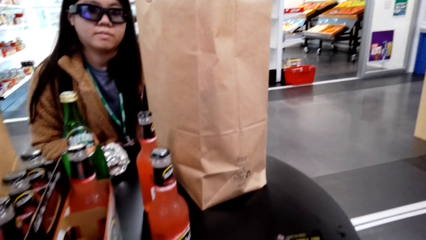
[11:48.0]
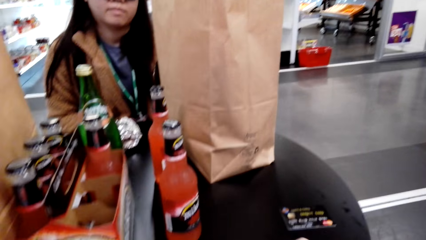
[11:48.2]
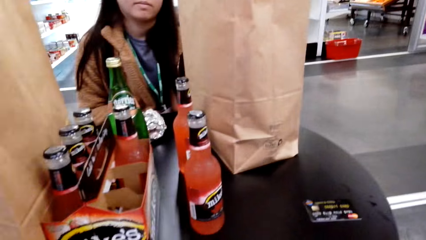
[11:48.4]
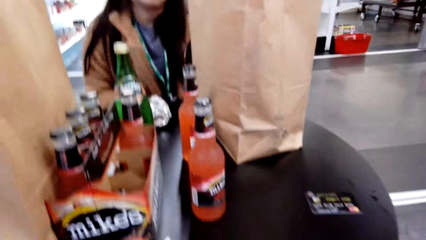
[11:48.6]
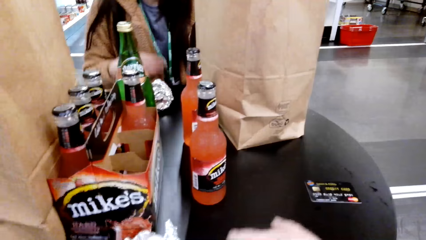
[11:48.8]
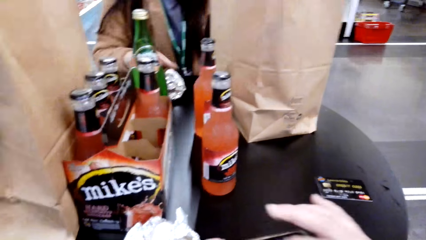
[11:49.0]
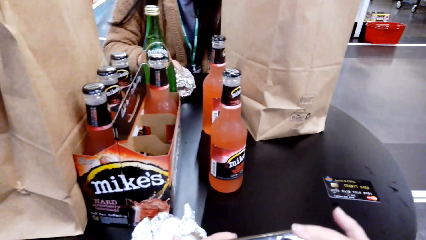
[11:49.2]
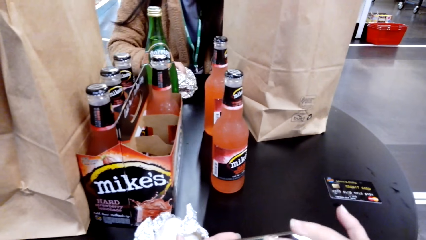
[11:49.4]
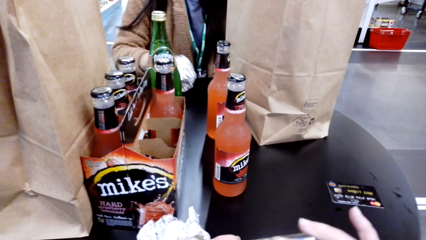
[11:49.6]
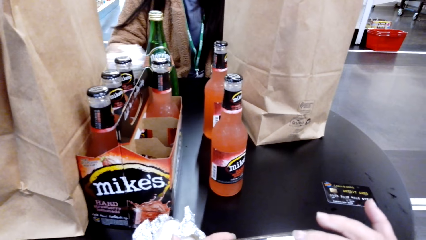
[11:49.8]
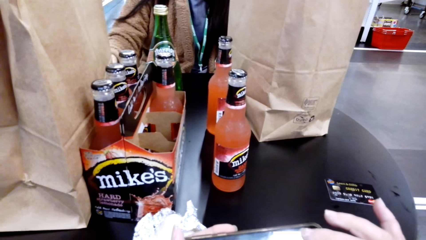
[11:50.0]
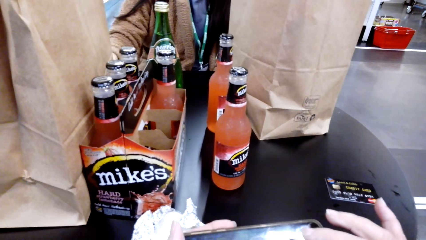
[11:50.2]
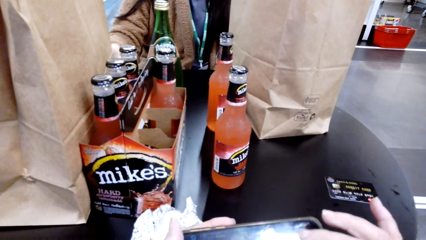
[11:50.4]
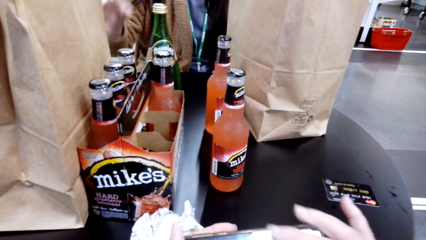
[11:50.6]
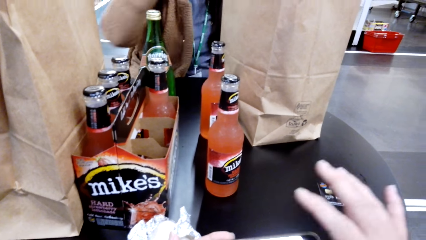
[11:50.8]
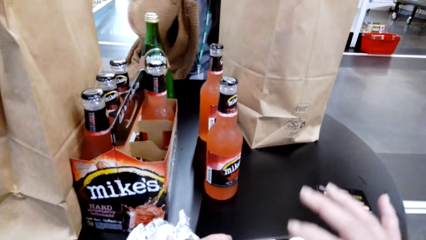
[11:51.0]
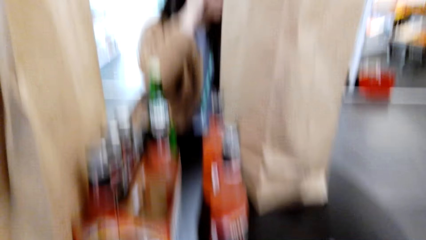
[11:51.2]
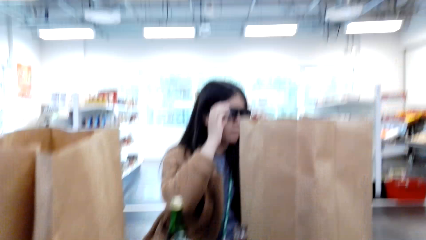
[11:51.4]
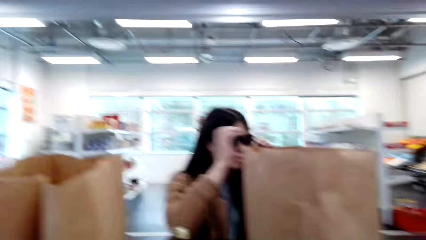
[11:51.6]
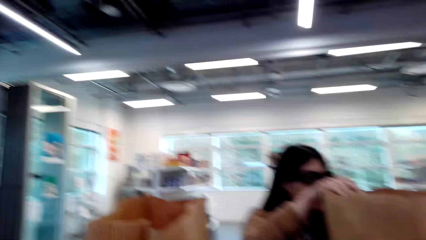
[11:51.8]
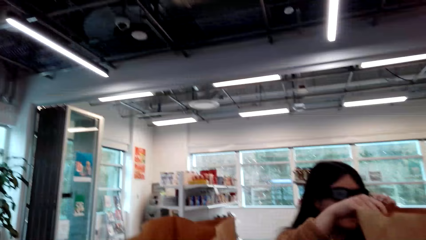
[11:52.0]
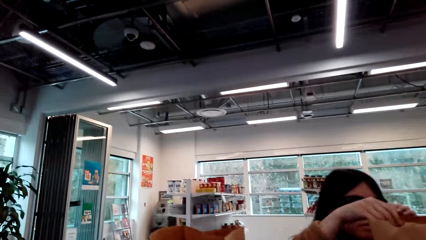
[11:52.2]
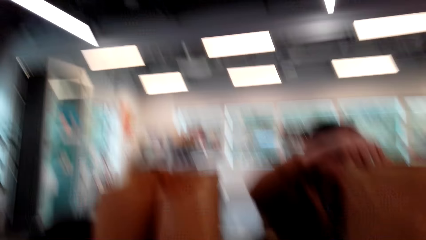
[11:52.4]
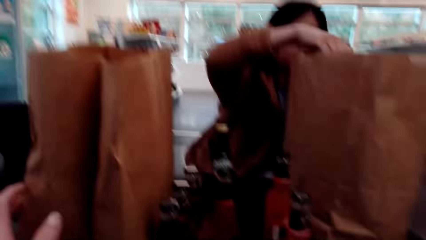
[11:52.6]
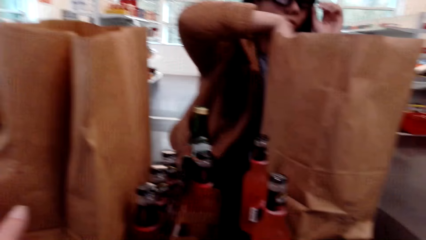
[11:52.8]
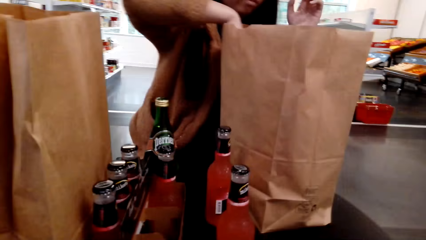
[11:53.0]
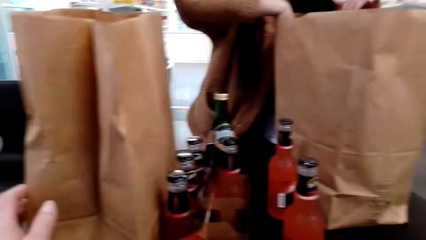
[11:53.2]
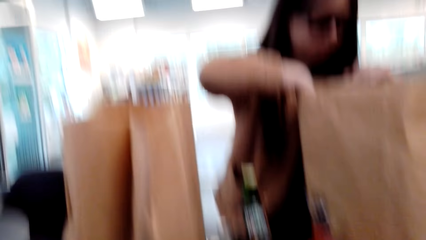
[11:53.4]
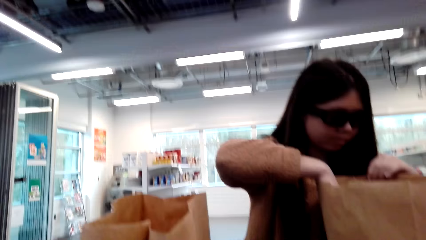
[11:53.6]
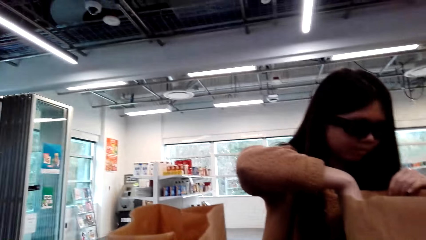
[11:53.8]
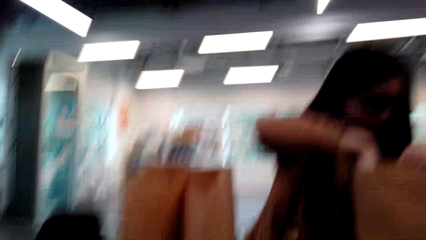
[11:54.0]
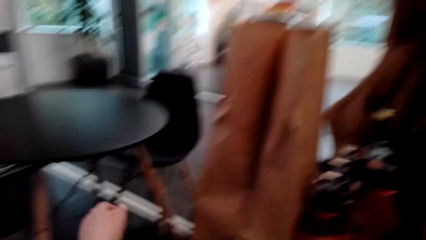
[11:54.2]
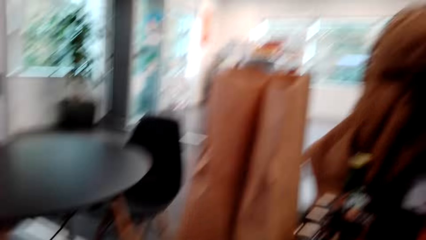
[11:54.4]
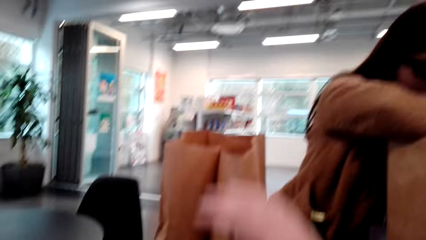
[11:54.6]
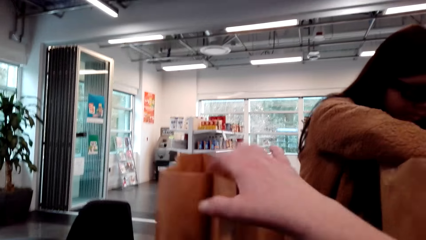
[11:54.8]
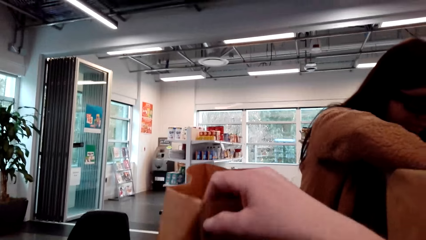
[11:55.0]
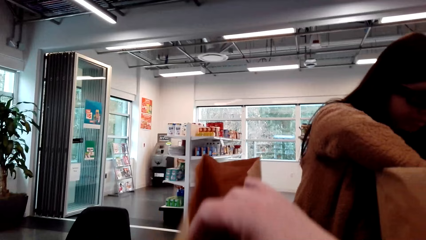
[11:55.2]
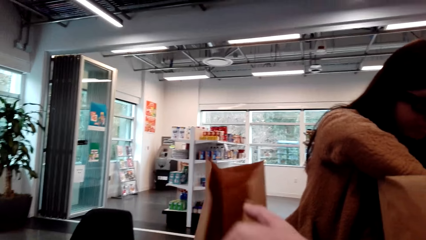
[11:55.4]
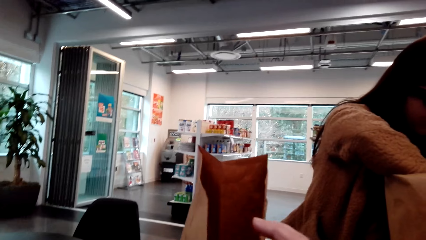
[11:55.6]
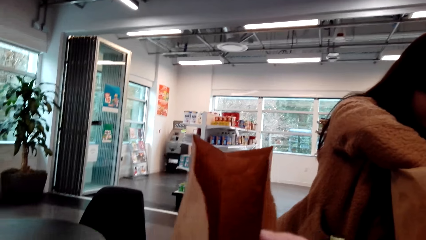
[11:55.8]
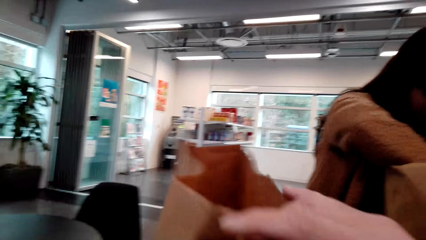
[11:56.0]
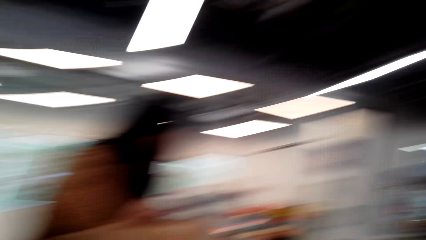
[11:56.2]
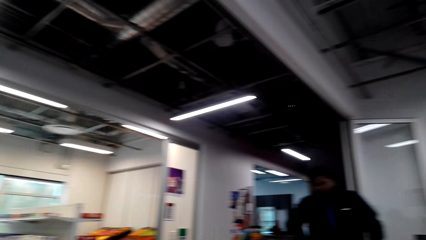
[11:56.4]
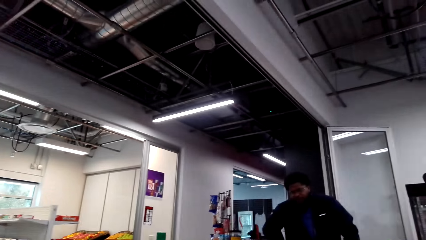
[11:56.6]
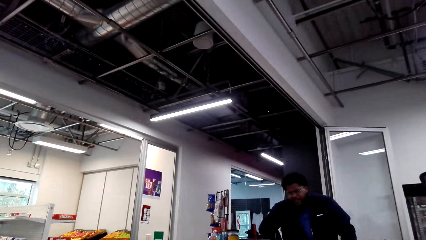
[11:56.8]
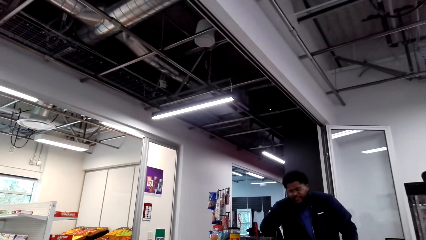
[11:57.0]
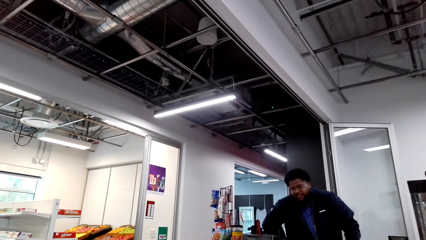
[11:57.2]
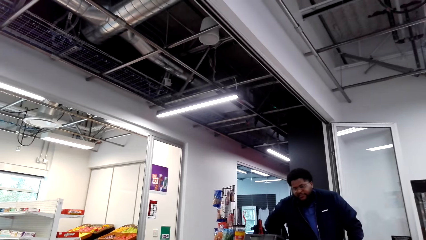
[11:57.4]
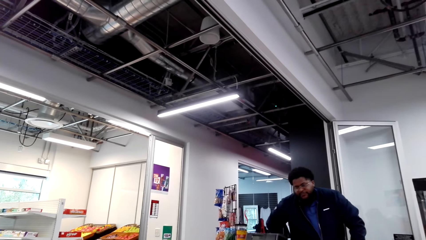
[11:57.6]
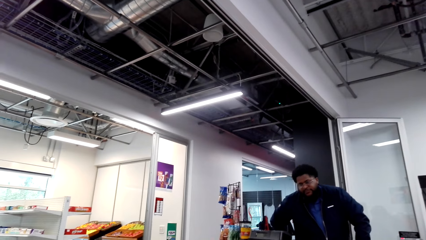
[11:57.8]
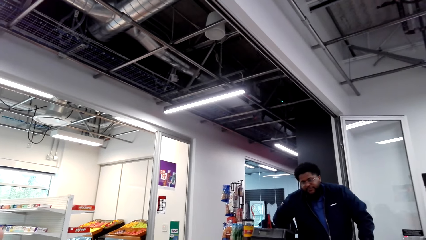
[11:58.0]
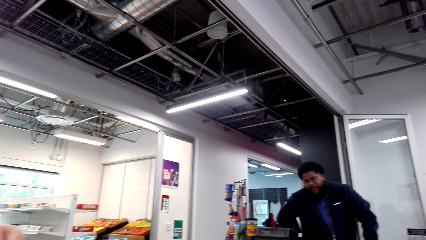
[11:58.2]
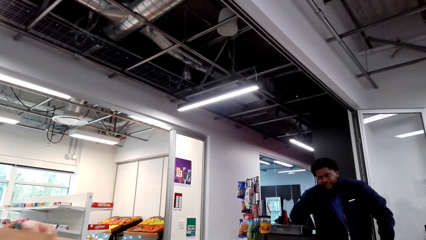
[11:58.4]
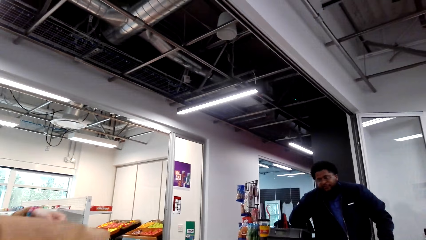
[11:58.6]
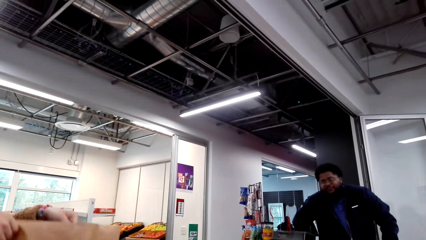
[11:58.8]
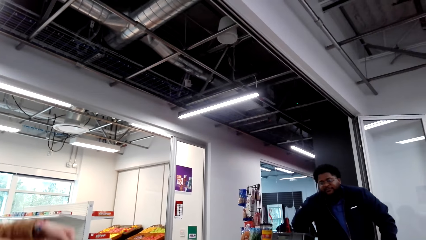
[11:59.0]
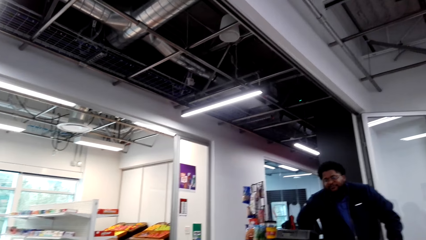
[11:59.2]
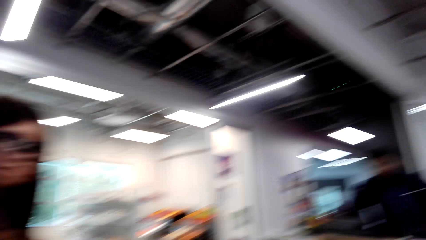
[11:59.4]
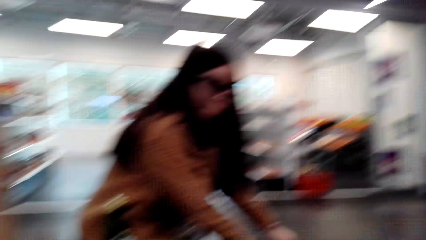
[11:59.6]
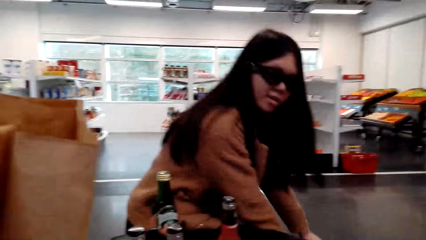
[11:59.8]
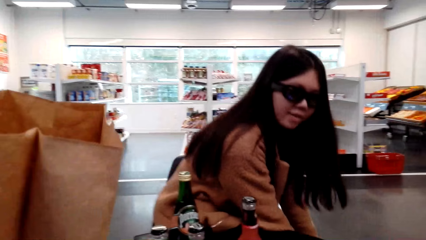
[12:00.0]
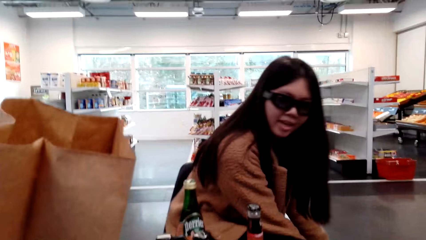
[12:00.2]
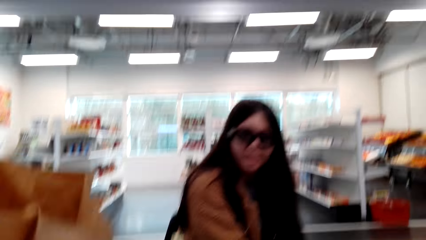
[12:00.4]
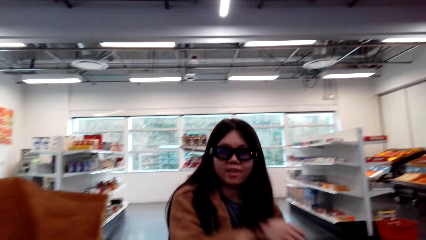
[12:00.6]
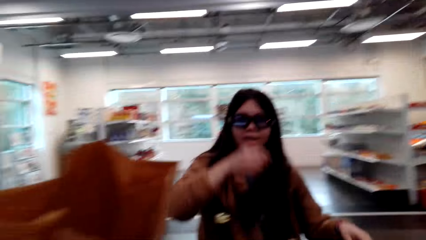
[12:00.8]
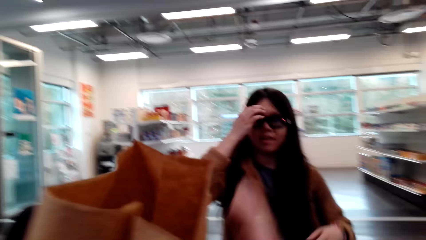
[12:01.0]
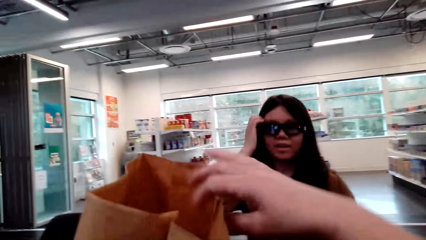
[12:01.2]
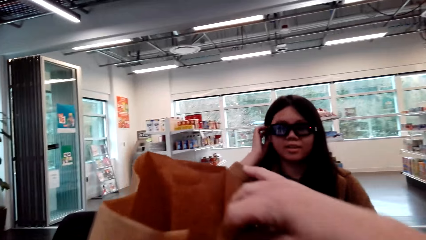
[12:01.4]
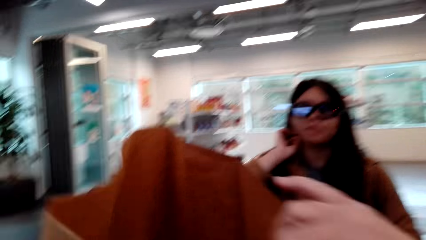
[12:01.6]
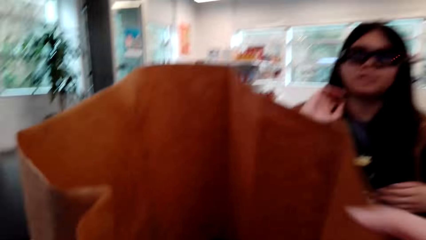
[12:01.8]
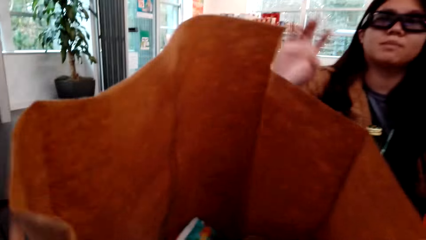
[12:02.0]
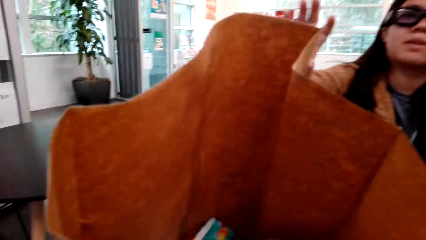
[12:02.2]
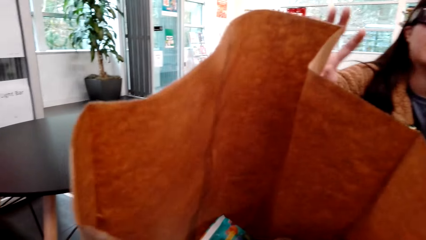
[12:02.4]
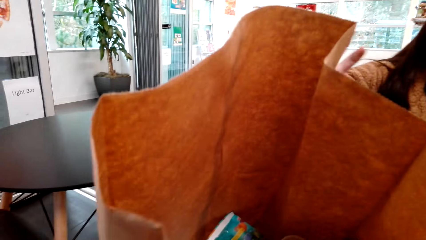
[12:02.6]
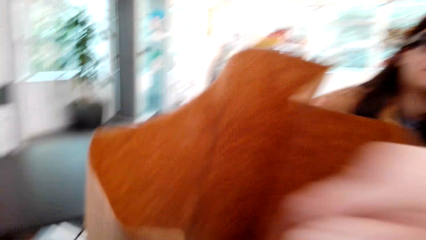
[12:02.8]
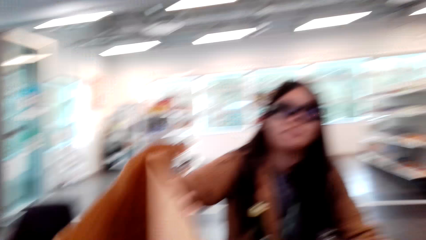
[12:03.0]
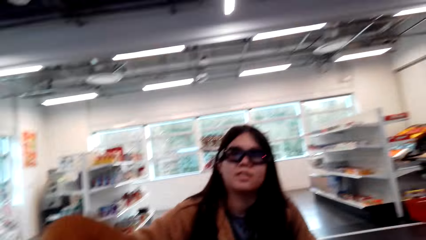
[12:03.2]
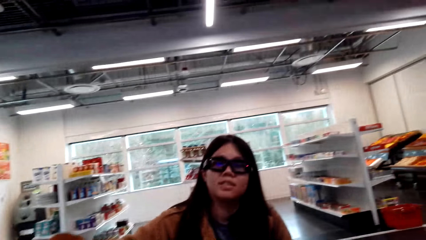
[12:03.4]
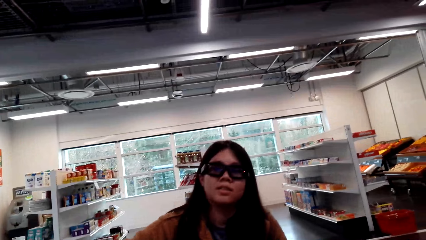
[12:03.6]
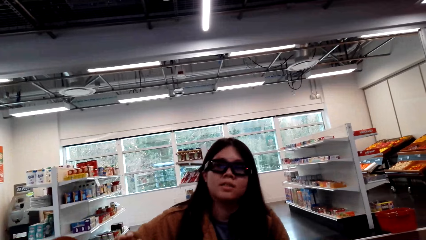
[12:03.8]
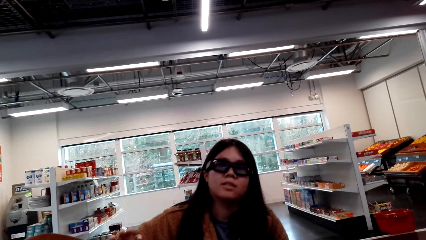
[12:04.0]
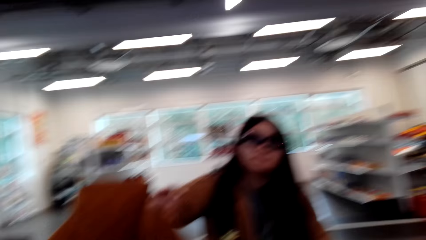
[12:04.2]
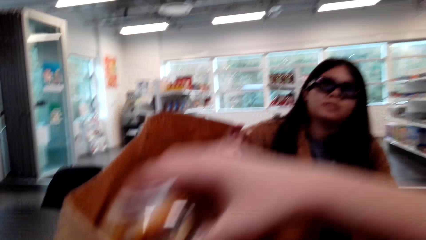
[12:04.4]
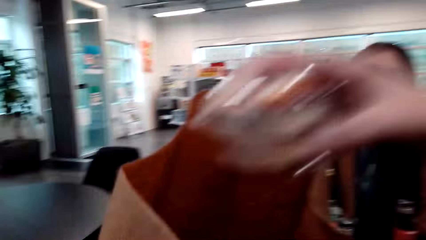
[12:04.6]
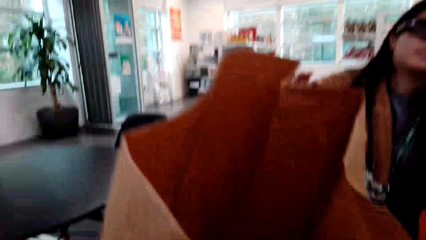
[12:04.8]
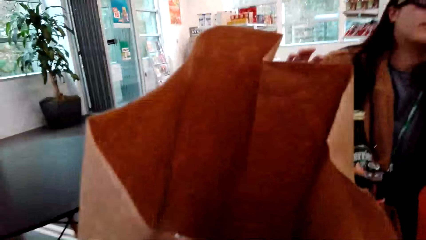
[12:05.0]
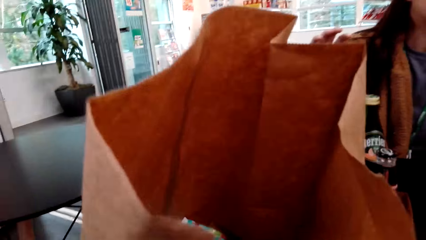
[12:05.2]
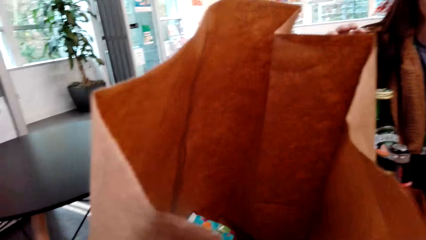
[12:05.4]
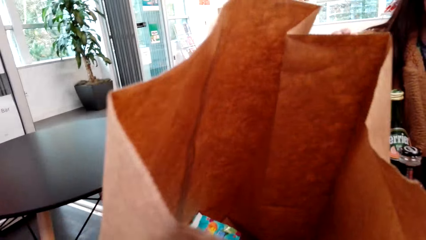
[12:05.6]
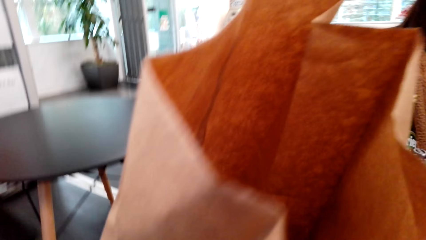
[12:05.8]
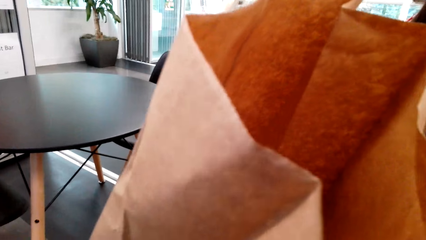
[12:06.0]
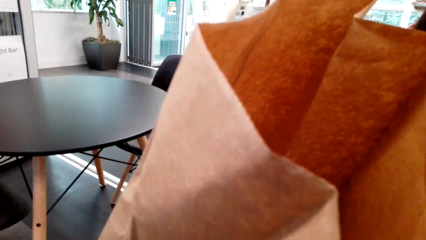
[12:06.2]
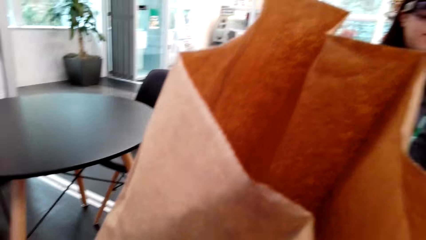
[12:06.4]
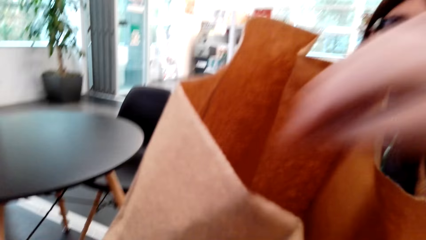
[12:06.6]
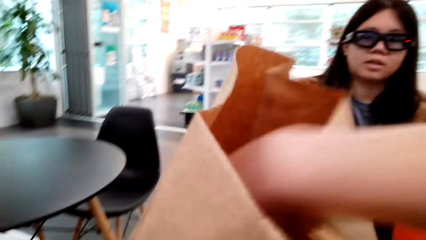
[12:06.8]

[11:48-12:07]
A cashier talks with the camera wearer. A woman picks up something. The camera wearer looks around. They speak to another man. The woman touches the shopping paper. The camera wearer touches the shopping paper. The cashier talks with the woman. The camera wearer laughs. They talk with the woman. They look at the carrier bag. They touch the shopping paper. They look around. They remove a cupcake from the carrier bag and talk with the woman.
